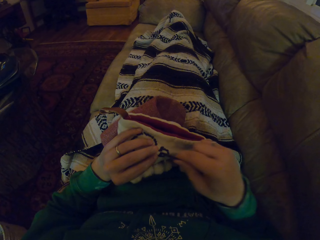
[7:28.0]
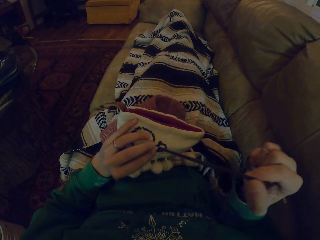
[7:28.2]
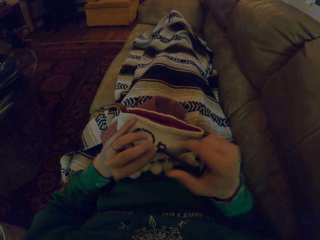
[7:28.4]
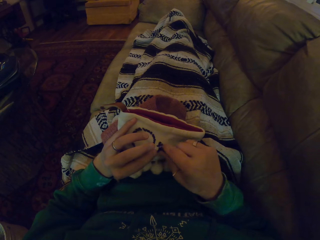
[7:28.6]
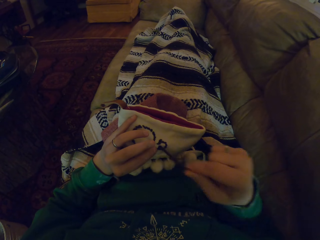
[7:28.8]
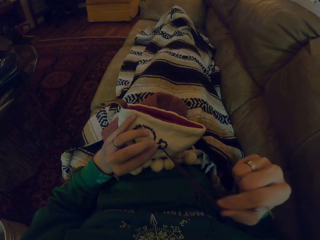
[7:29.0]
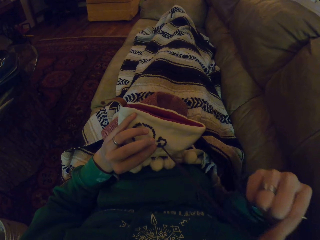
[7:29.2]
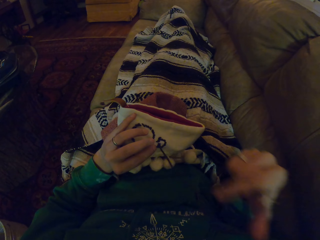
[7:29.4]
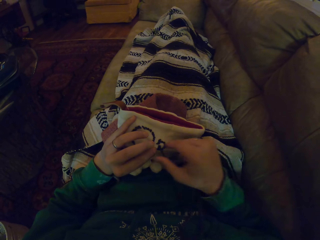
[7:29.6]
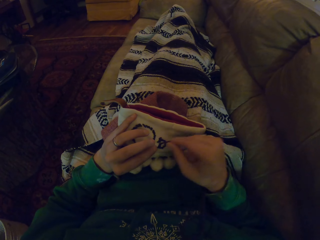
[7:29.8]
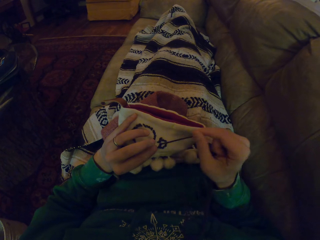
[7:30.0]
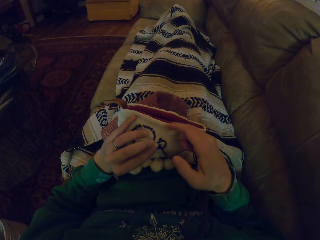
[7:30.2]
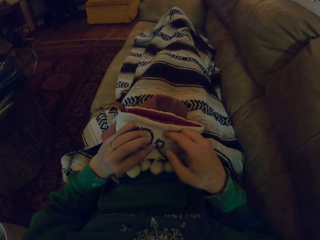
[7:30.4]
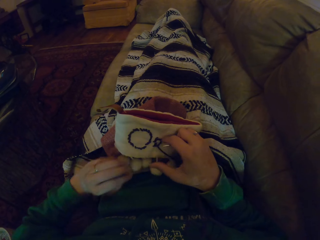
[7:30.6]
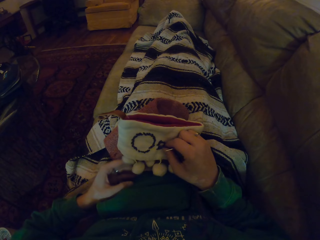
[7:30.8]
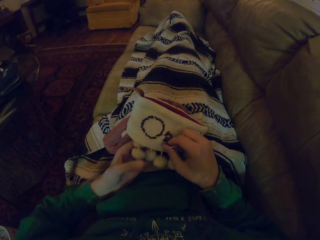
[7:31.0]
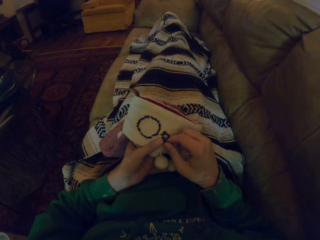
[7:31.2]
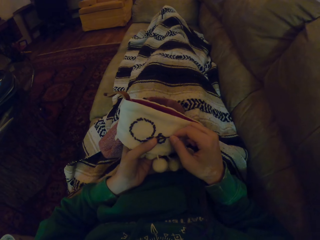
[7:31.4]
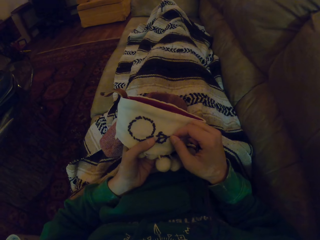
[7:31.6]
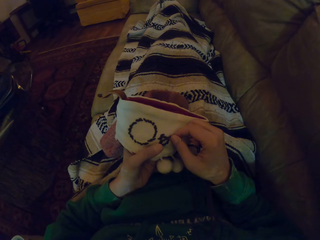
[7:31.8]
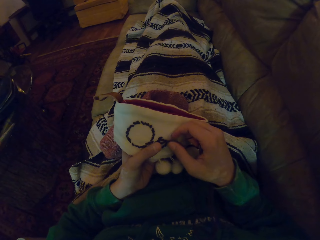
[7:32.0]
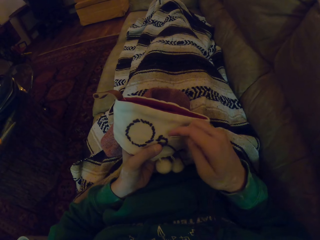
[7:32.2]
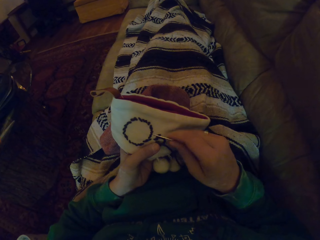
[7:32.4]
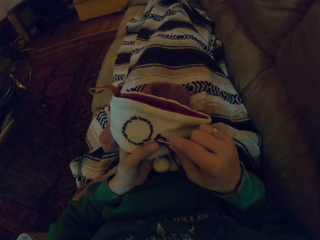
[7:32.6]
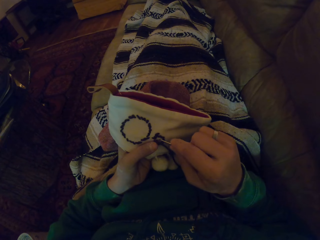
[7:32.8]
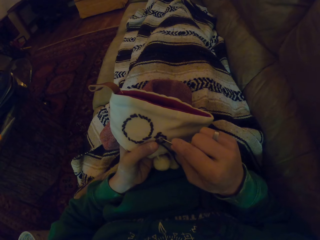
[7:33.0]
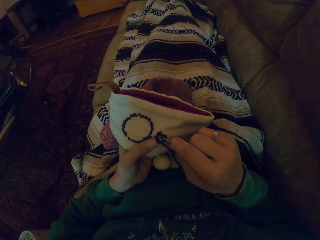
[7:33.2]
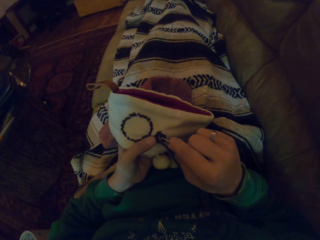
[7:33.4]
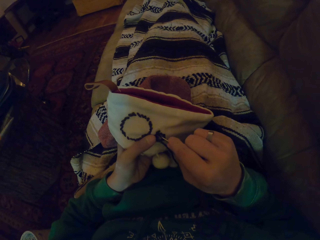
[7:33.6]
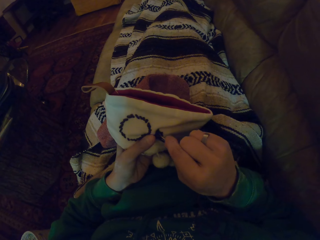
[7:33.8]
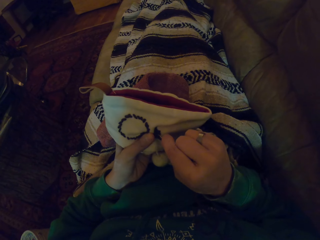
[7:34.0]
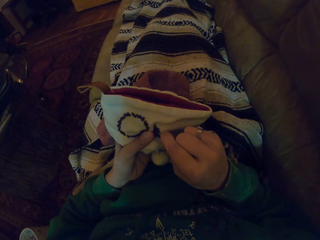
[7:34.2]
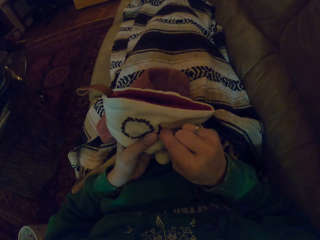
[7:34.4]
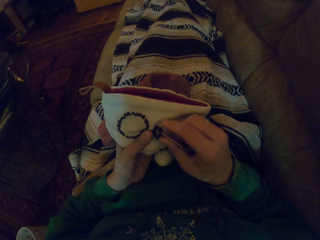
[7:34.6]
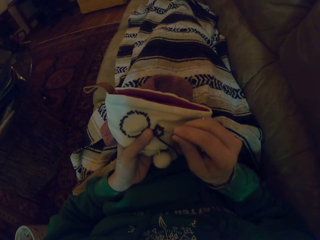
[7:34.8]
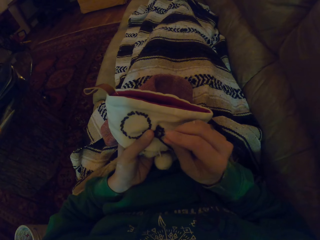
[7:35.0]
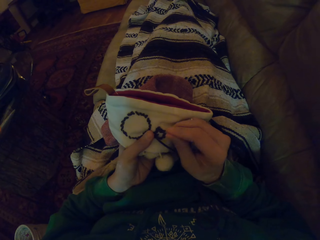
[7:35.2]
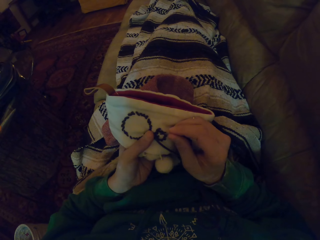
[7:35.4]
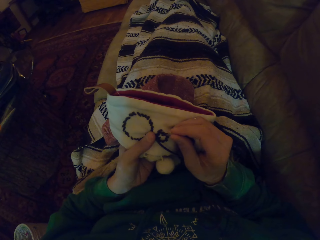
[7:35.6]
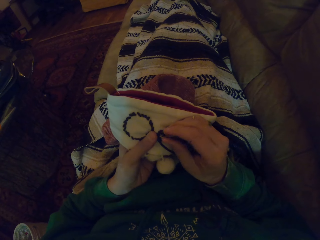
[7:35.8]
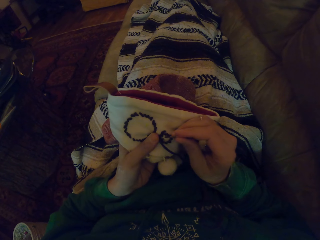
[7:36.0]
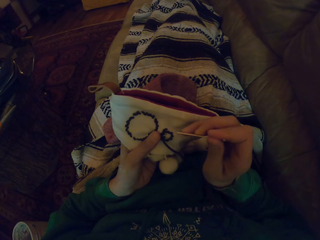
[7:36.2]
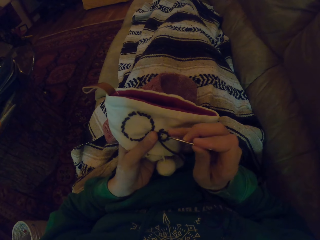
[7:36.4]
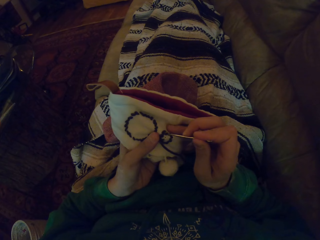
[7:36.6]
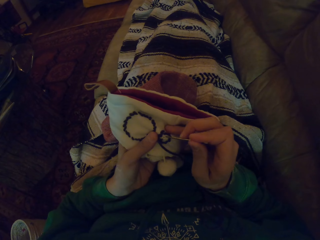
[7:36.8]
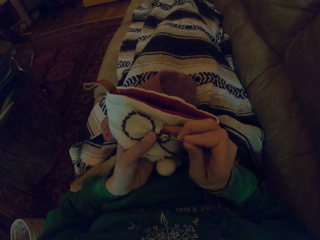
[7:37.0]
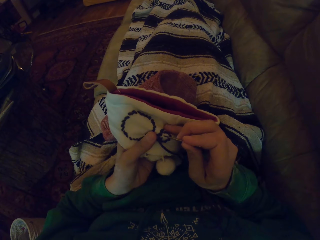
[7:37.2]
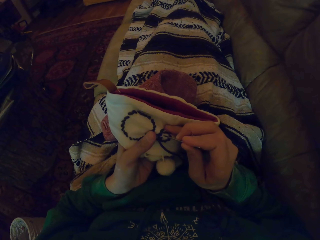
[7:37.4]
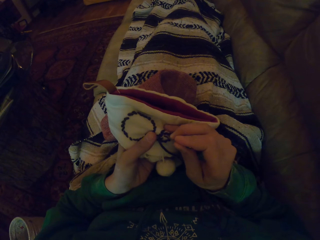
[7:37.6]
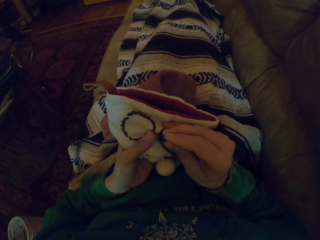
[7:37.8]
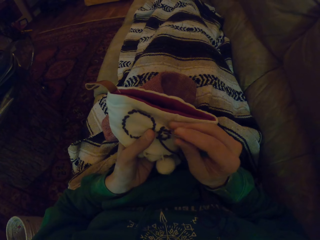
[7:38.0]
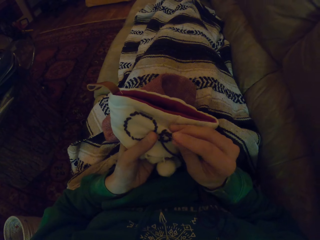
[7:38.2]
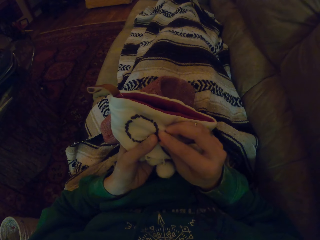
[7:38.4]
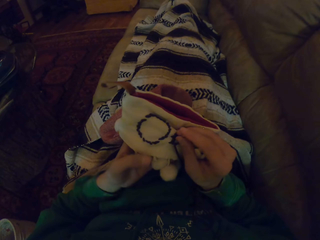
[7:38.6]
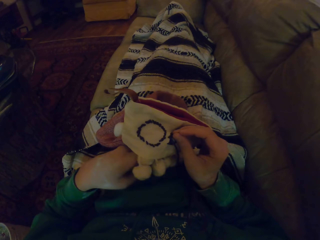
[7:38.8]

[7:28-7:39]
The camera wearer moves the hand holding the garment. They stare at the garment. They insert the sewing needle in the garment. They remove the sewing needle in the garment. They knit the garment.

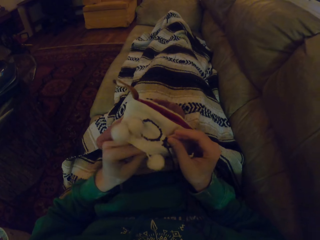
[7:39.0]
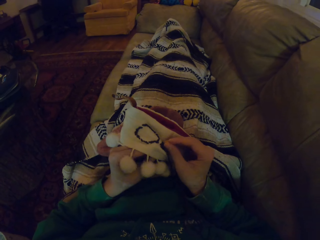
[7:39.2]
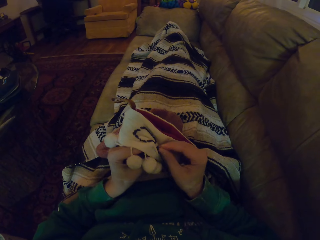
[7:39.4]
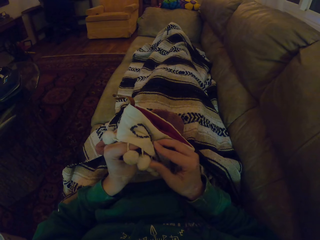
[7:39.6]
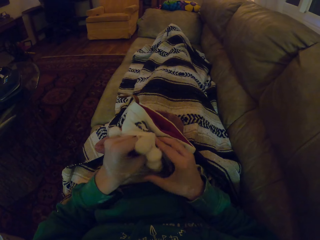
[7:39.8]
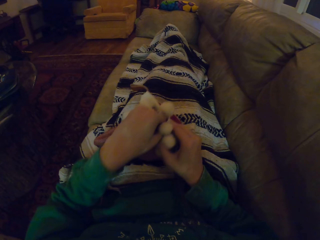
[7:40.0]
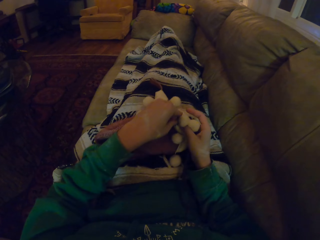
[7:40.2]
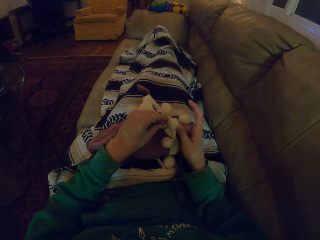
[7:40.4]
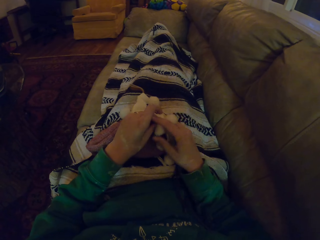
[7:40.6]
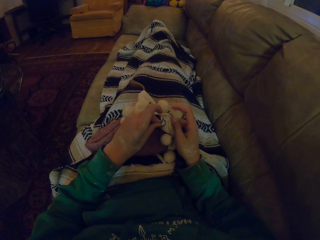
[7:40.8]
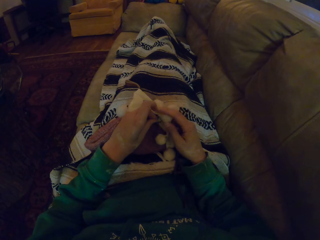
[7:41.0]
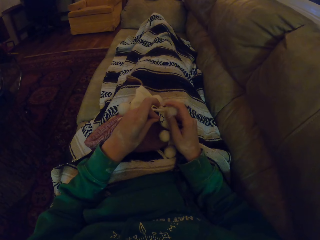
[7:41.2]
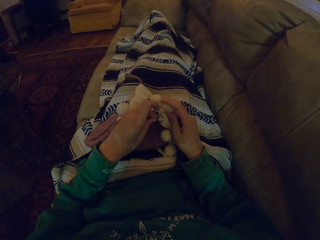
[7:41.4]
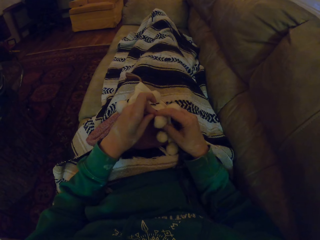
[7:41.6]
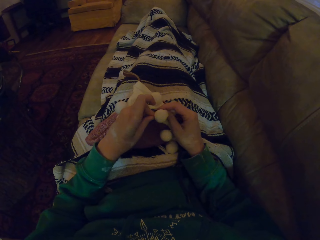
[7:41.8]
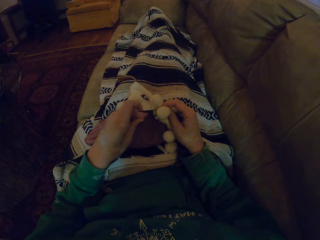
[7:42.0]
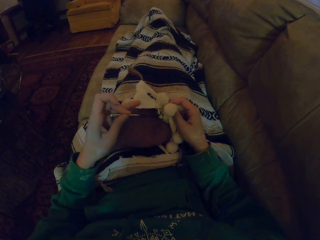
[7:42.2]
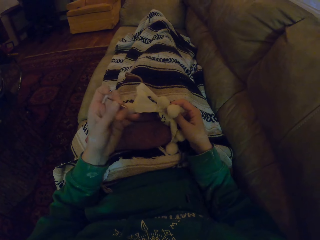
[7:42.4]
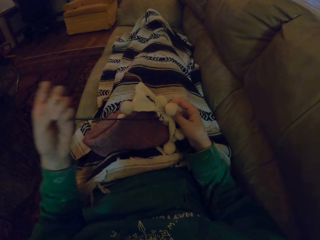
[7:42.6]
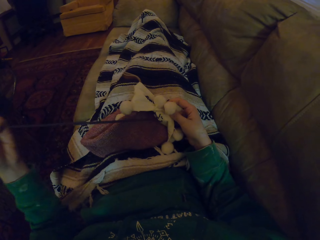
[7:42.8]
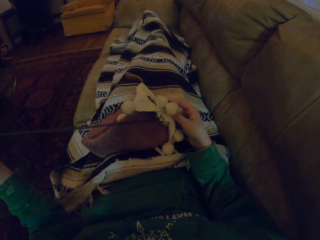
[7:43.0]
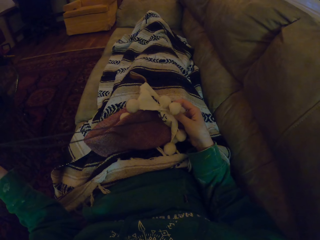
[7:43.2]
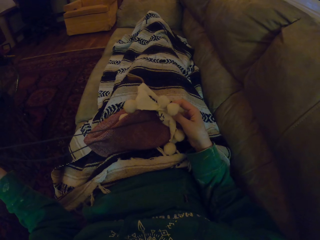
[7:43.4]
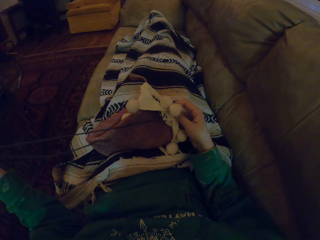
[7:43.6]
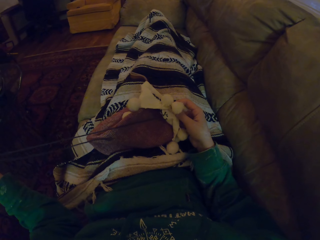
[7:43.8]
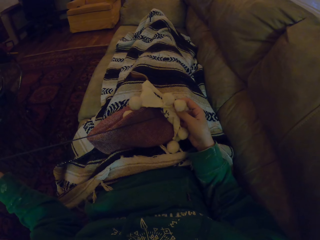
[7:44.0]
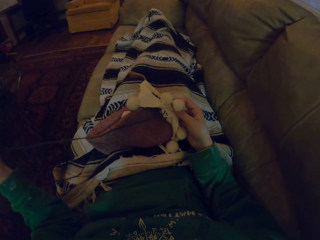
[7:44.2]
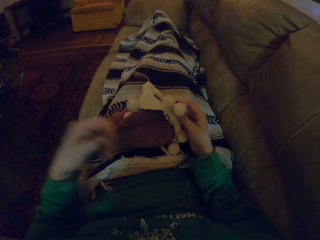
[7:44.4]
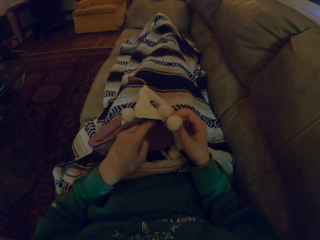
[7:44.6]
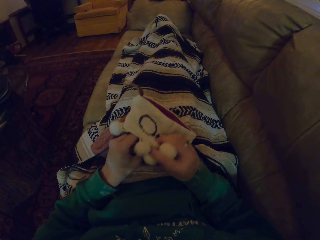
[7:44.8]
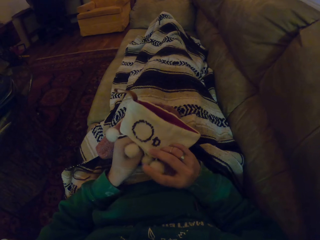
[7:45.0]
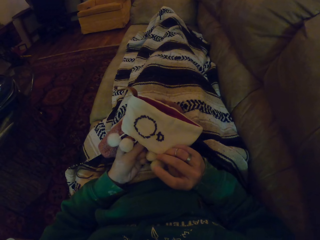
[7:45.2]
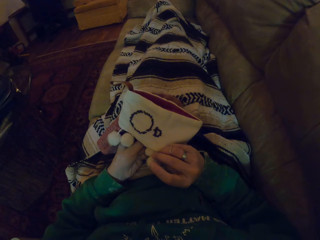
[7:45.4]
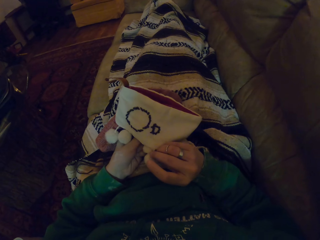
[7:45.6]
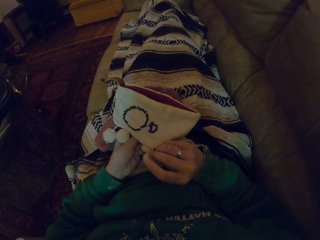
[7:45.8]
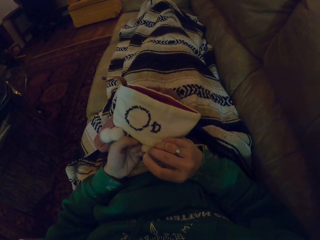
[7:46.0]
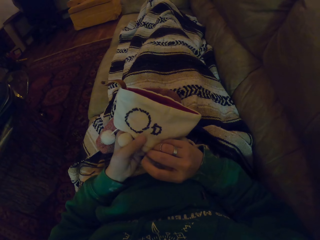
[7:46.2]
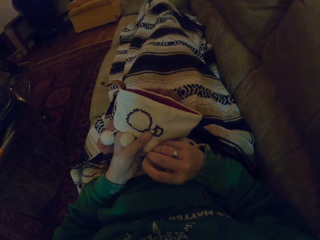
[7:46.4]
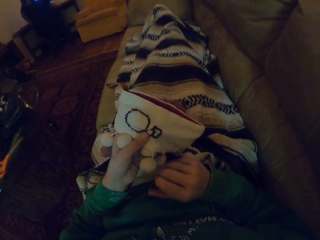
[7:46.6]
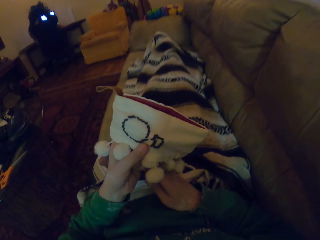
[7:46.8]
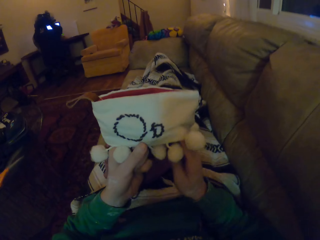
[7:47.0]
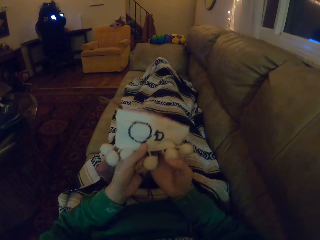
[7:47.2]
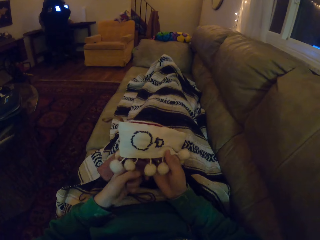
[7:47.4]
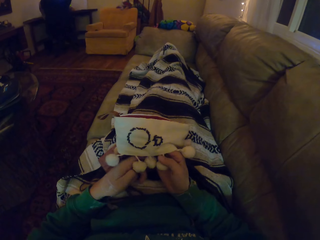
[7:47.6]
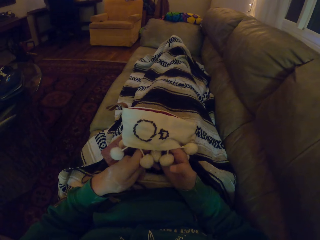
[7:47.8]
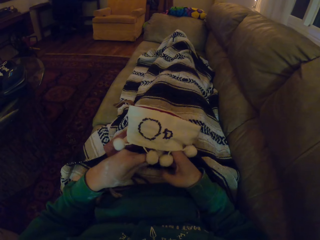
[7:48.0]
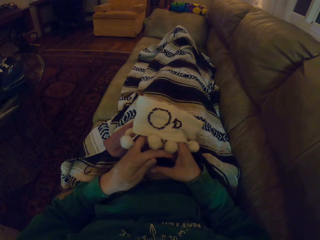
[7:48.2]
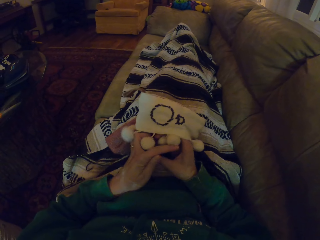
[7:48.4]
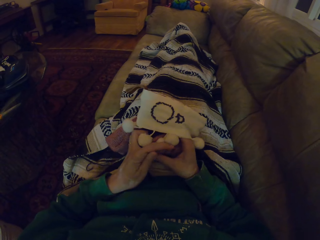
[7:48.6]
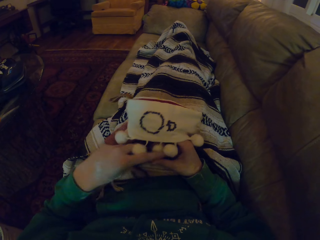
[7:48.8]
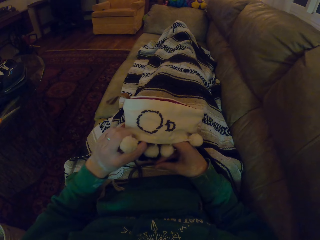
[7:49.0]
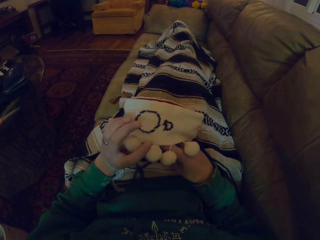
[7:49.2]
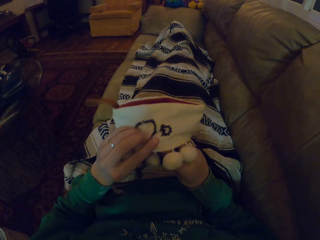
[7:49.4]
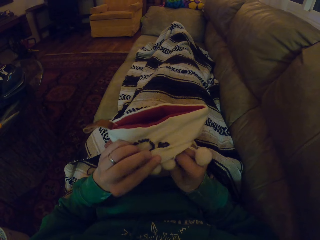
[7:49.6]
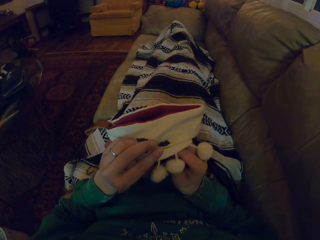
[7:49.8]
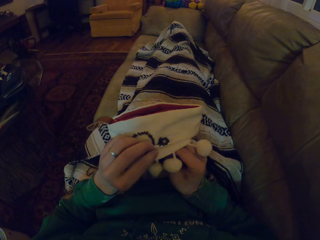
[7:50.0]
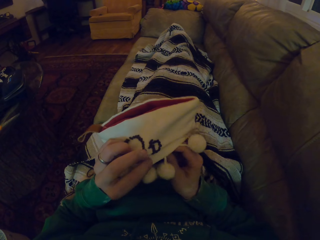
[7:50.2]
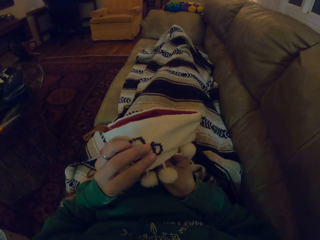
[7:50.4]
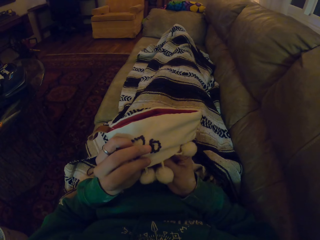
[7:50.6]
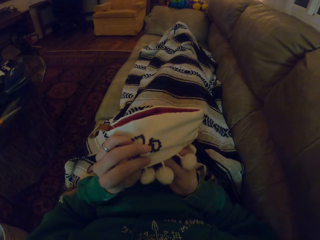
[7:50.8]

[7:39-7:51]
The camera wearer holds the sewing needle with the left hand. They adjust the garment. They pull the thread. They turn the garment. They stare at the garment. They adjust the garment. They pass the sewing needle to the right hand. They move the garment.
